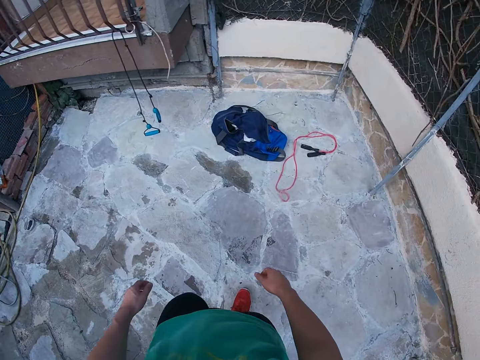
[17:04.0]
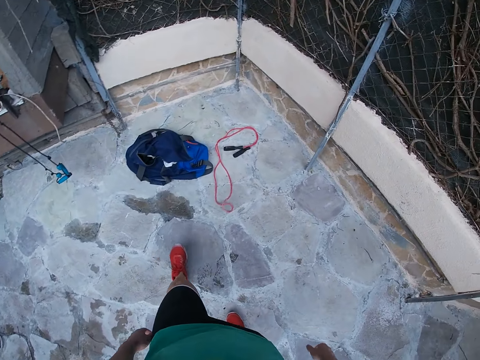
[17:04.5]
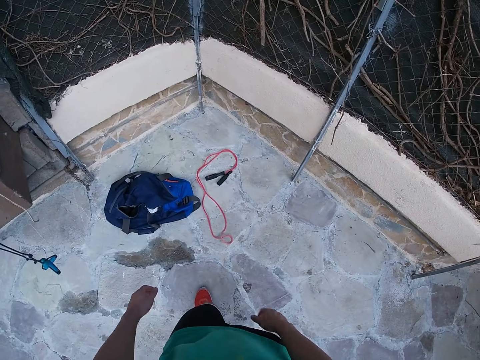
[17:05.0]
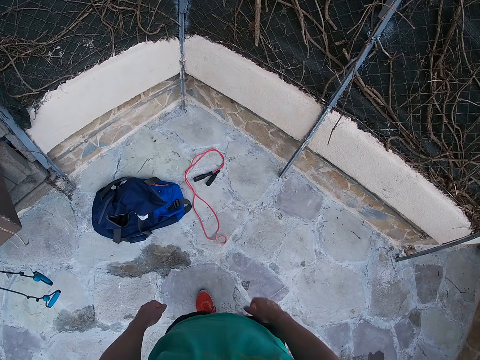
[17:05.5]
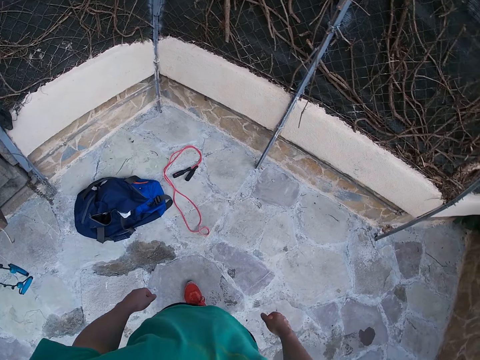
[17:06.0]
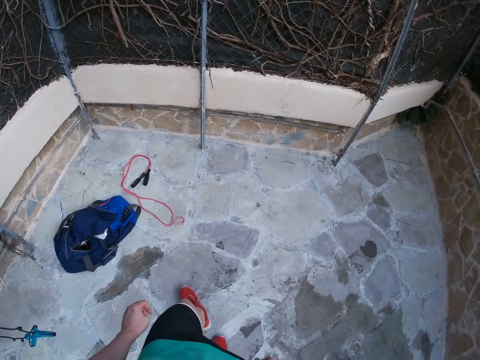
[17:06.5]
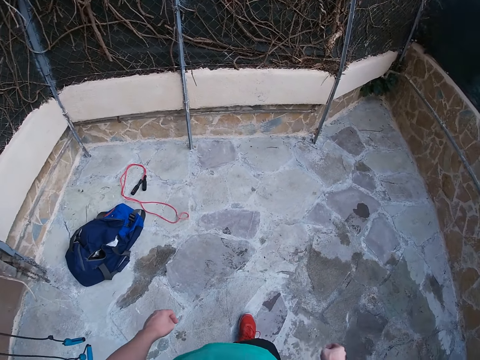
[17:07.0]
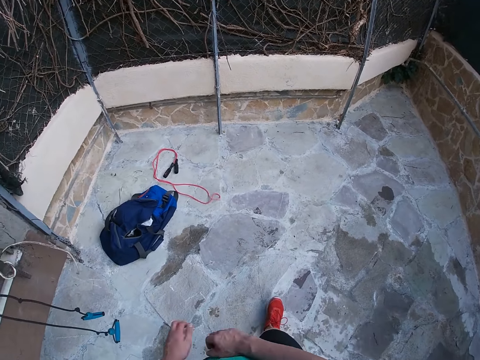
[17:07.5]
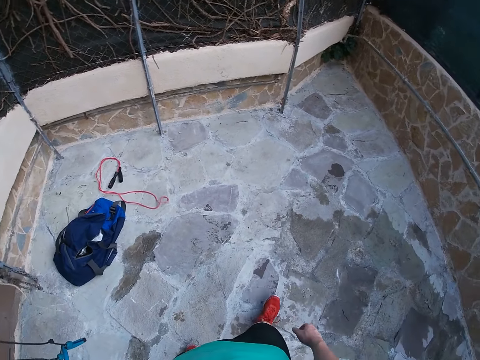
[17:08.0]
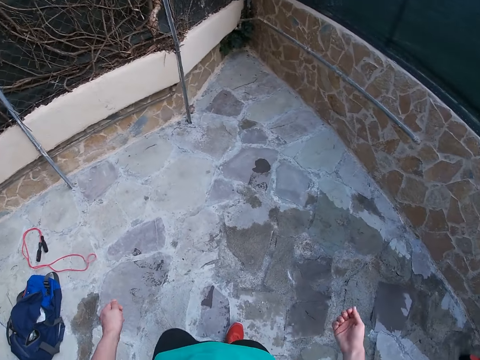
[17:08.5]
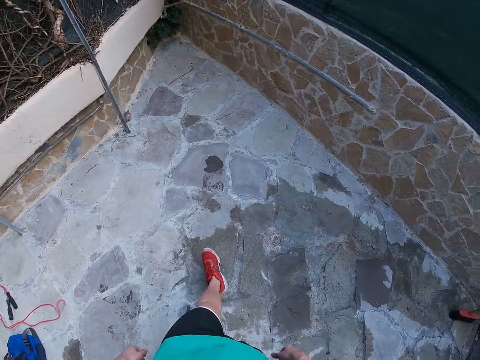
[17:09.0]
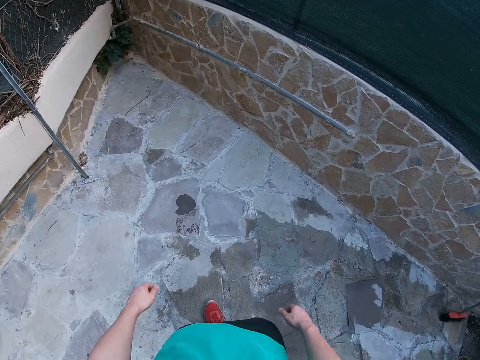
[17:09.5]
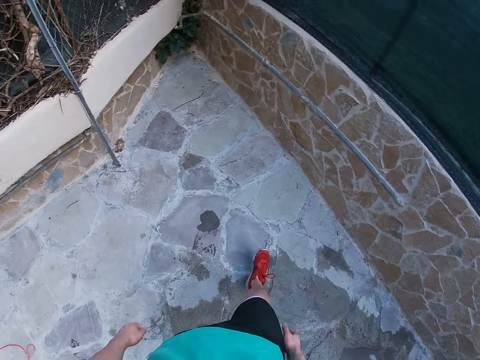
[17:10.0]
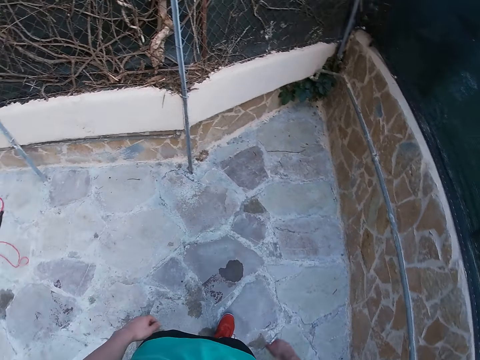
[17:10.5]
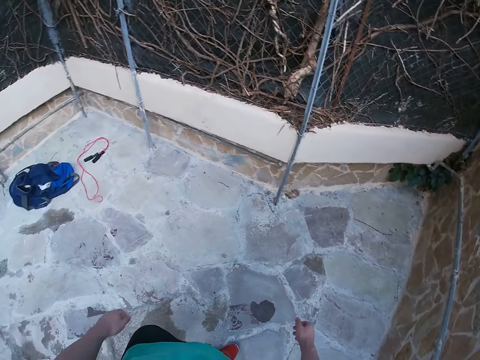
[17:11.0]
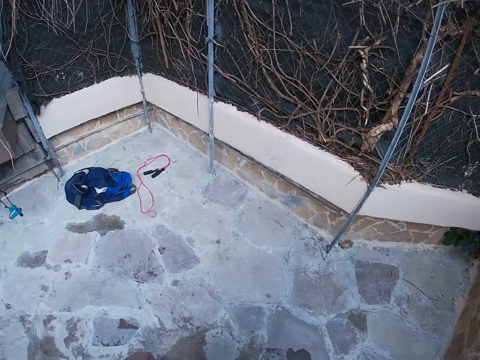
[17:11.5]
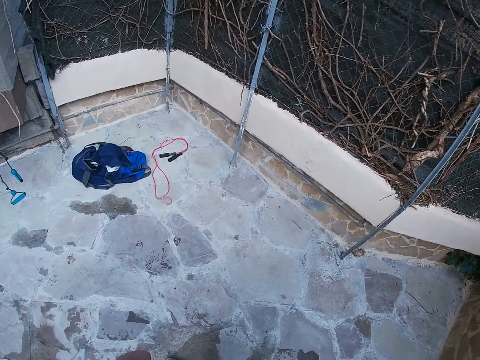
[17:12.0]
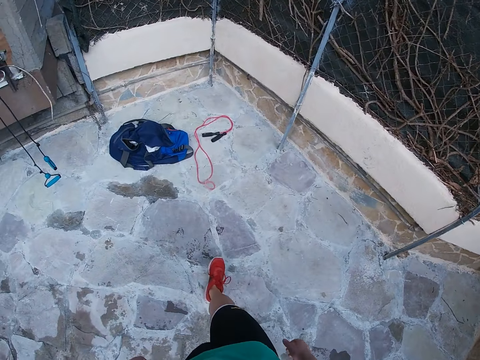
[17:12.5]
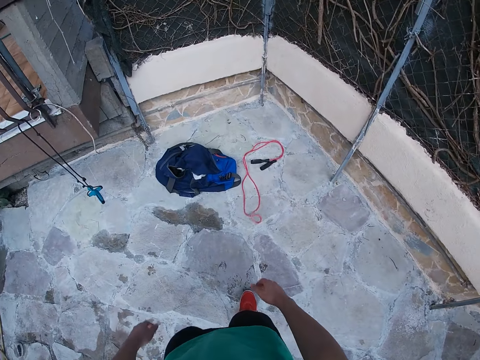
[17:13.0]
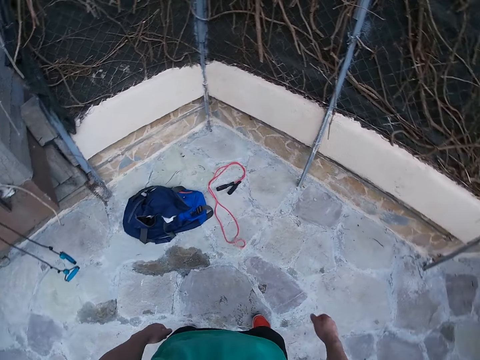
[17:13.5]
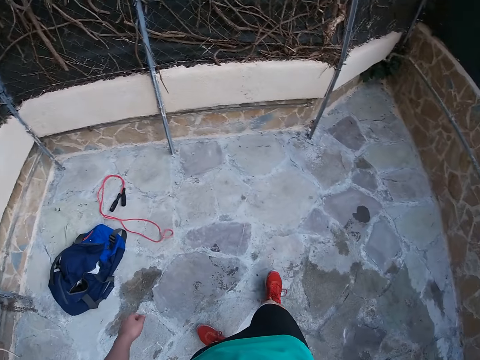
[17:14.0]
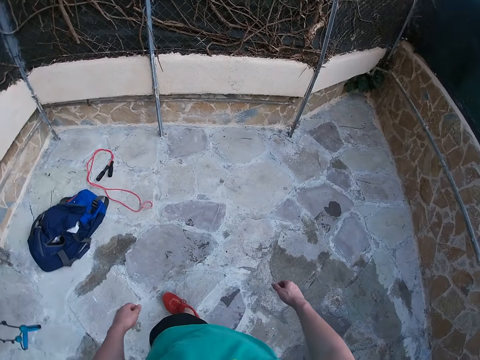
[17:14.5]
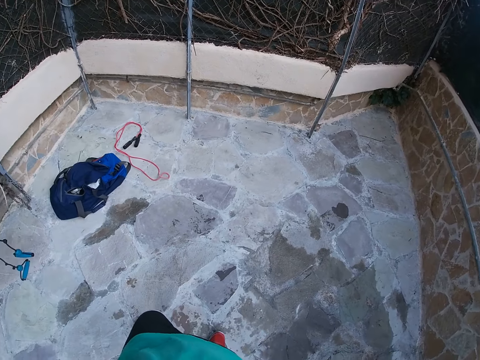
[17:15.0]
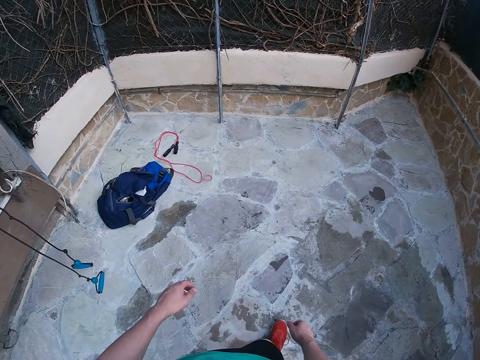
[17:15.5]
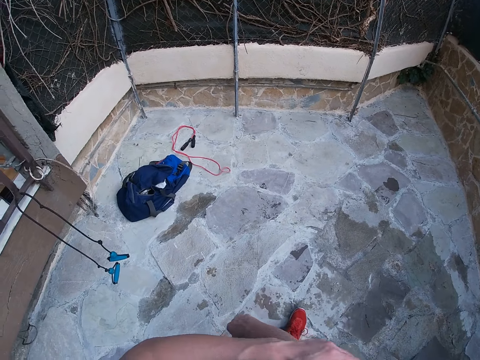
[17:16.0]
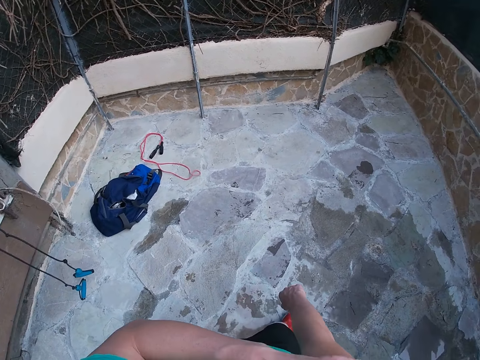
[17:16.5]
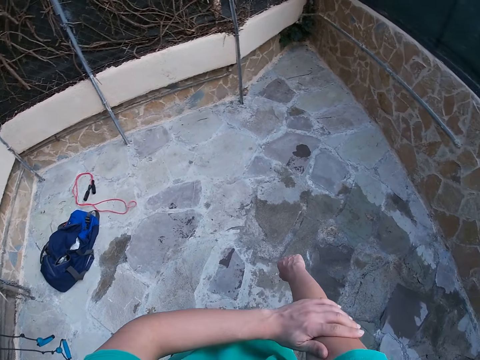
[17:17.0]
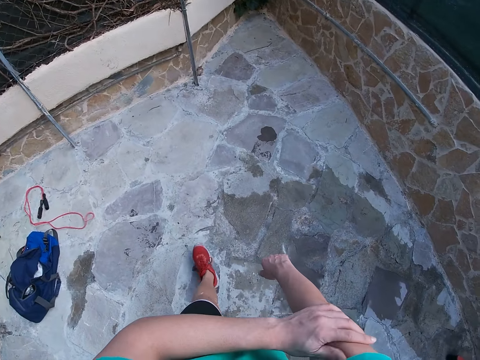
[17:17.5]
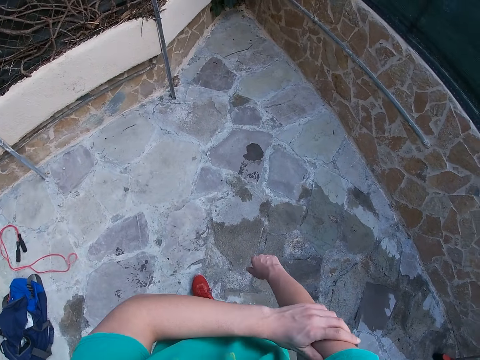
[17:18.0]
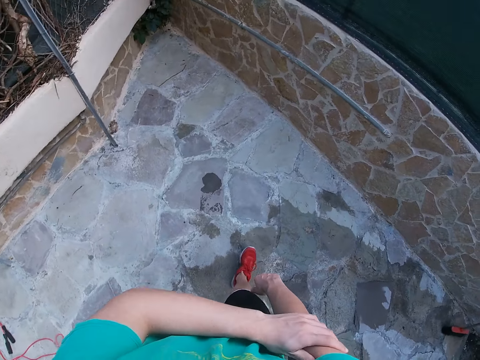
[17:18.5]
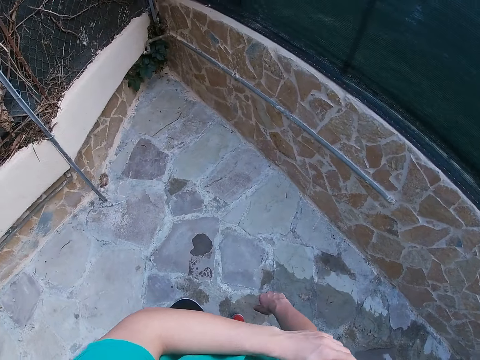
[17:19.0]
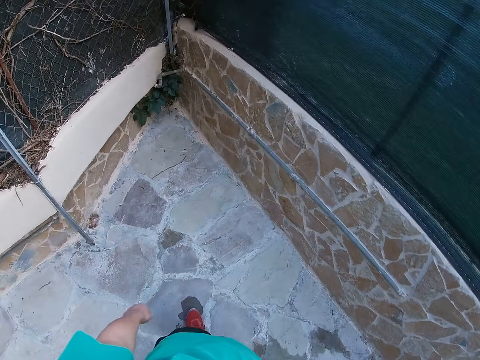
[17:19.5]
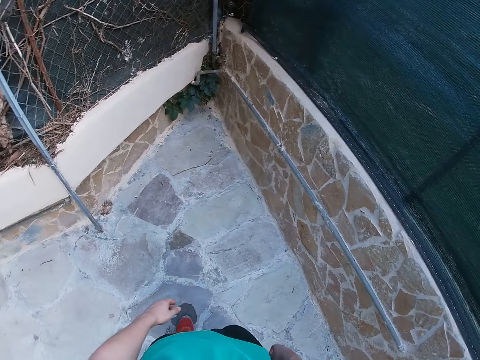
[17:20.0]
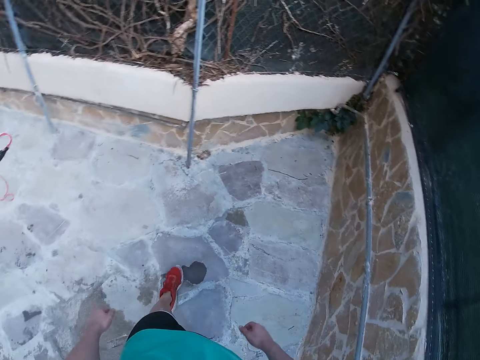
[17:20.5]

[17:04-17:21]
The camera wearer looks around. He walks around and moves his hand. He looks around. He walks around. He massages his right bicep. He touches his hand. He walks around.

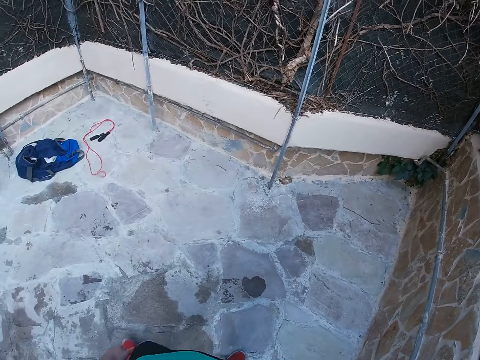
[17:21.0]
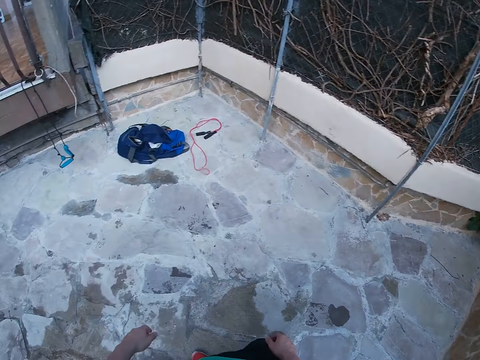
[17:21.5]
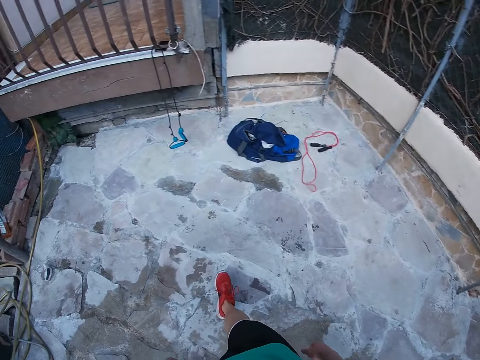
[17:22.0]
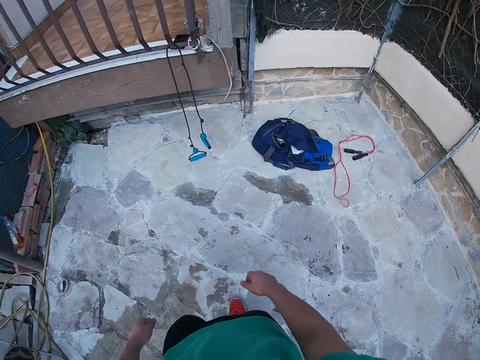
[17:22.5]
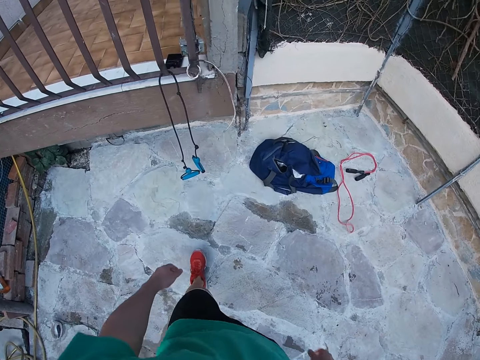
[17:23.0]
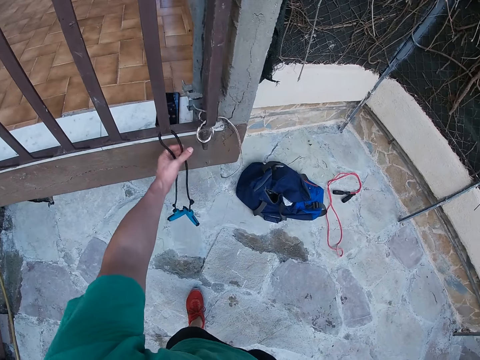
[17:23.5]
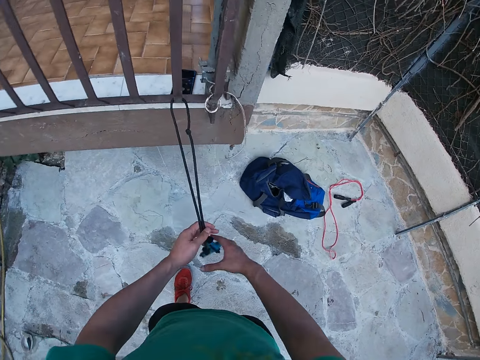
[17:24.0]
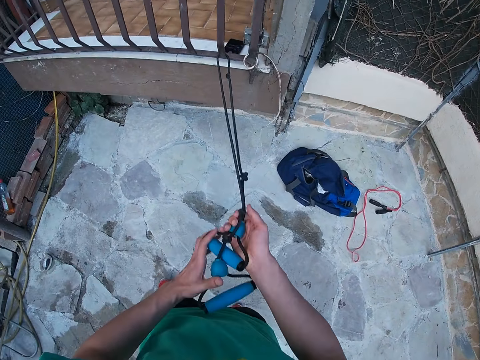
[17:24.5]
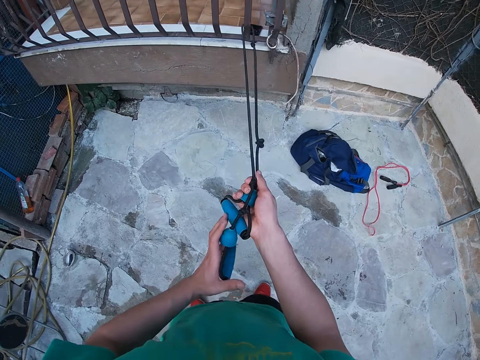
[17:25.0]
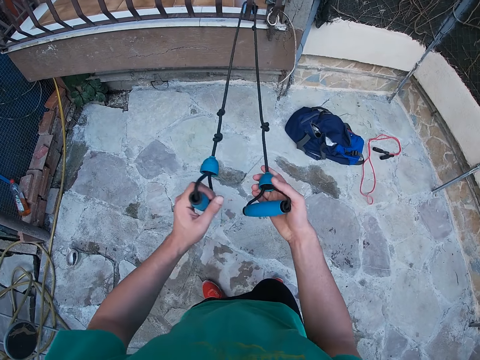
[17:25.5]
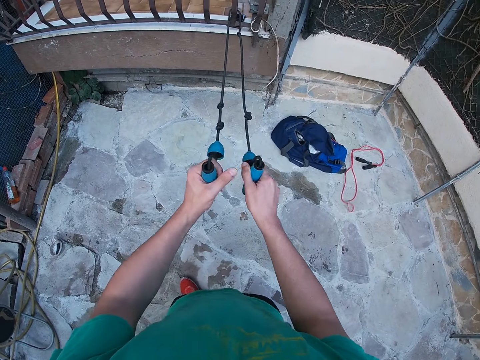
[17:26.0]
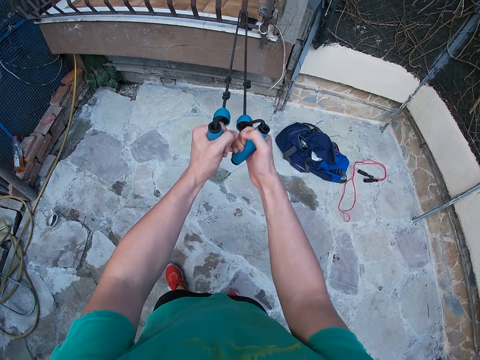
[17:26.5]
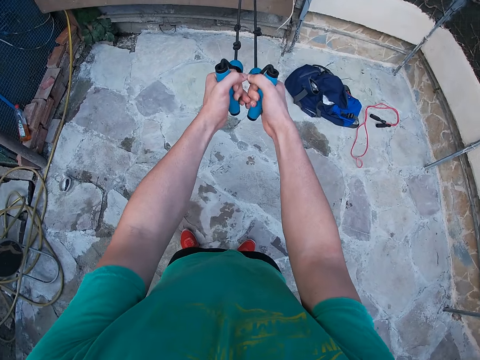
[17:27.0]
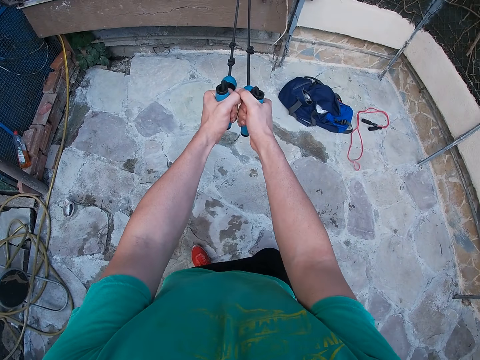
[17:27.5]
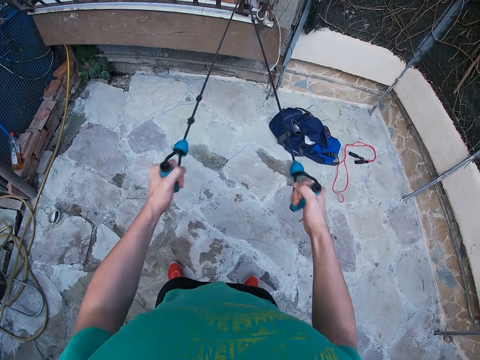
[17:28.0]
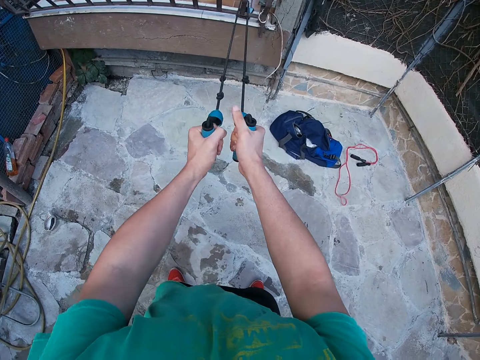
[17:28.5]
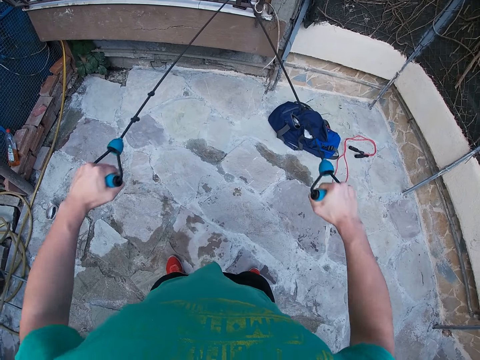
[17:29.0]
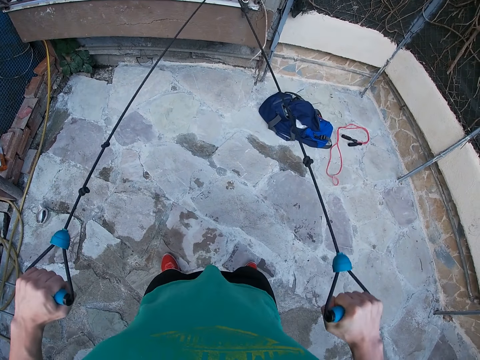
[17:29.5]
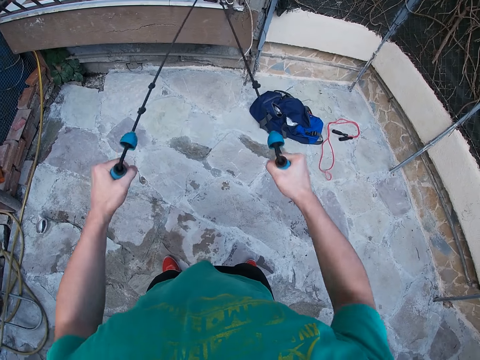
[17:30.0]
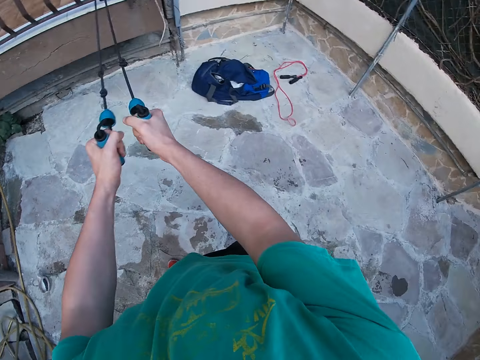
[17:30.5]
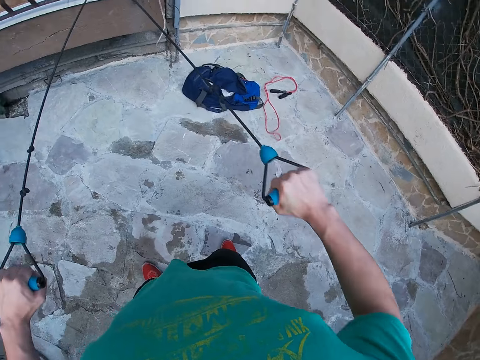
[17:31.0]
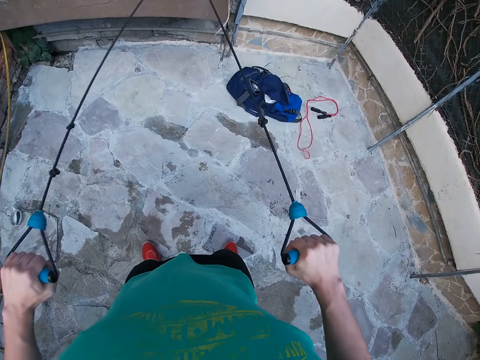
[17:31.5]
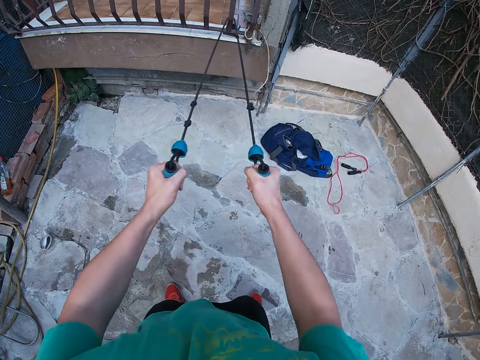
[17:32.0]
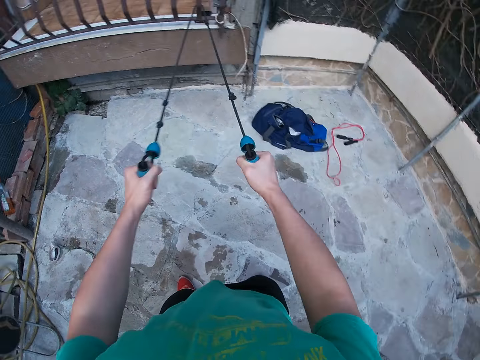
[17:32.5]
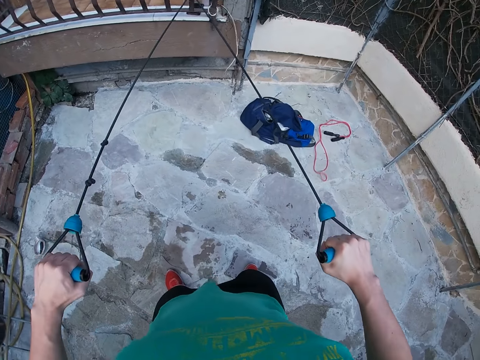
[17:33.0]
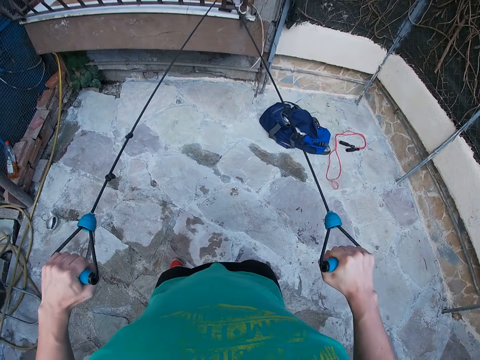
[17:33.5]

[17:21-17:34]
The camera wearer picks up the resistance band or elastic rope. They hold the resistance band. They look around. They work out with the resistance band. They pull the elastic rope.
